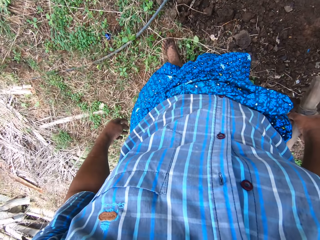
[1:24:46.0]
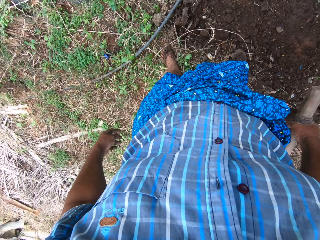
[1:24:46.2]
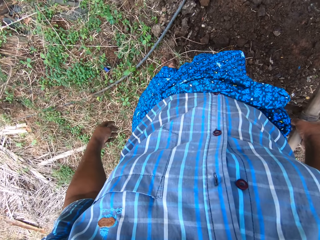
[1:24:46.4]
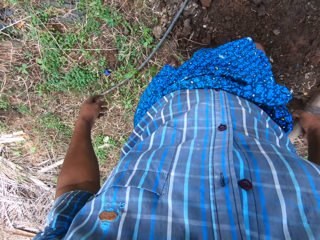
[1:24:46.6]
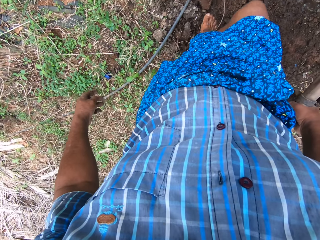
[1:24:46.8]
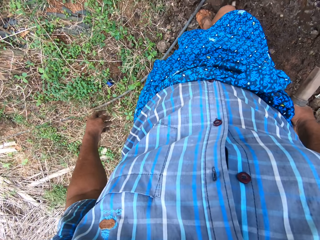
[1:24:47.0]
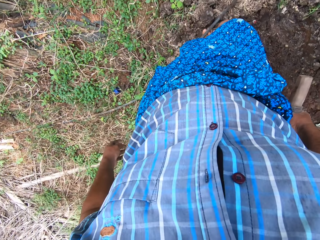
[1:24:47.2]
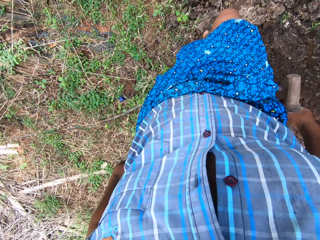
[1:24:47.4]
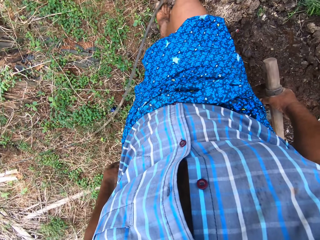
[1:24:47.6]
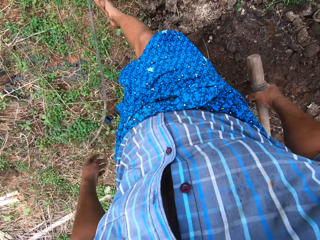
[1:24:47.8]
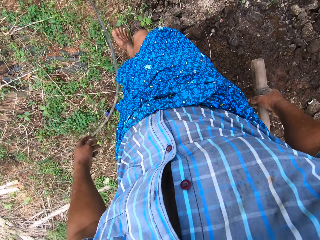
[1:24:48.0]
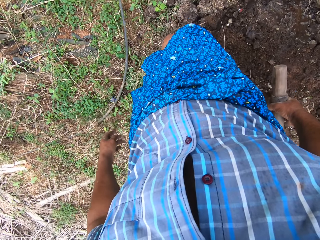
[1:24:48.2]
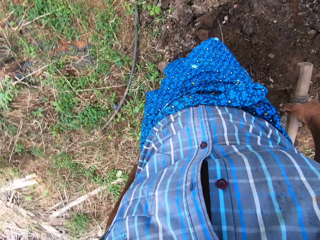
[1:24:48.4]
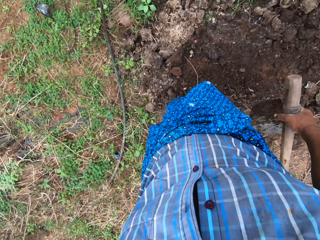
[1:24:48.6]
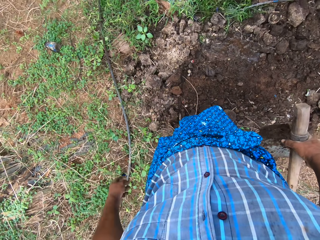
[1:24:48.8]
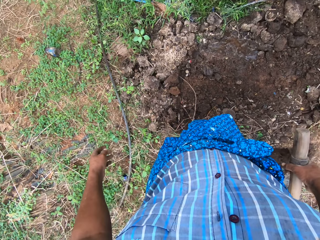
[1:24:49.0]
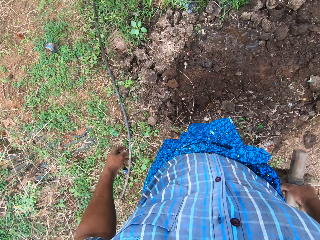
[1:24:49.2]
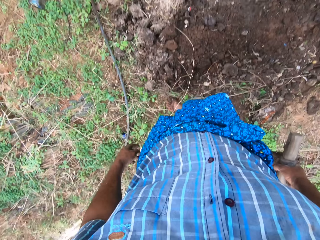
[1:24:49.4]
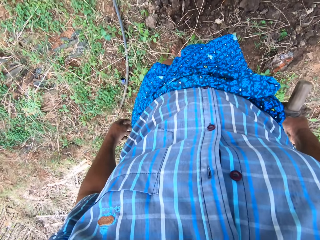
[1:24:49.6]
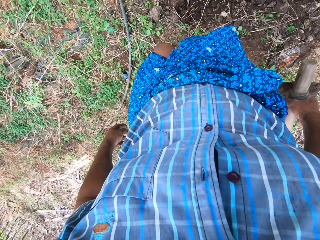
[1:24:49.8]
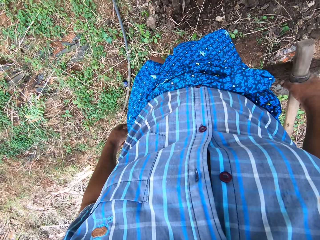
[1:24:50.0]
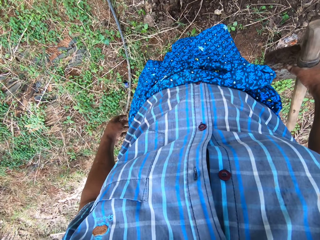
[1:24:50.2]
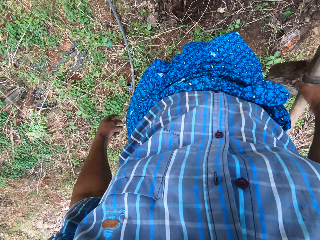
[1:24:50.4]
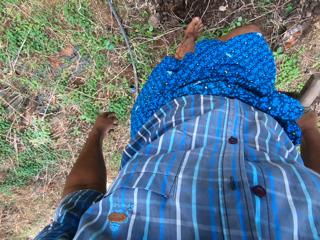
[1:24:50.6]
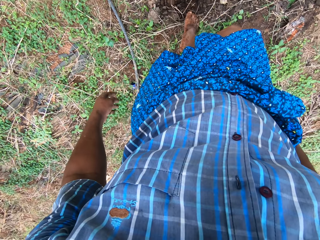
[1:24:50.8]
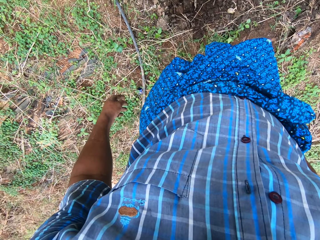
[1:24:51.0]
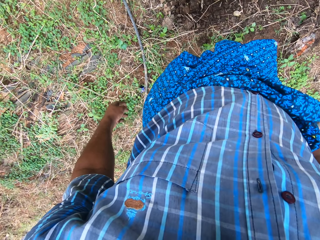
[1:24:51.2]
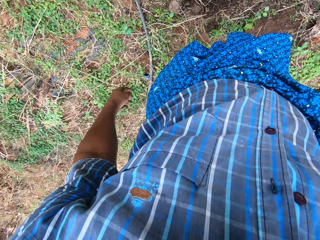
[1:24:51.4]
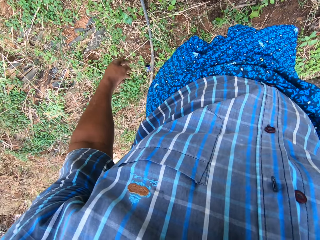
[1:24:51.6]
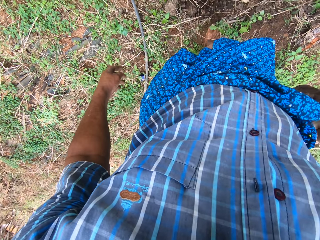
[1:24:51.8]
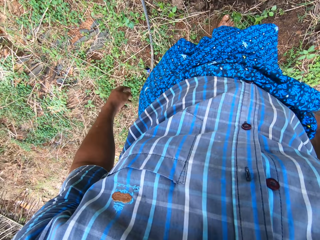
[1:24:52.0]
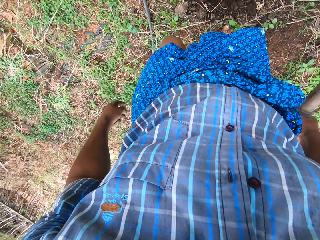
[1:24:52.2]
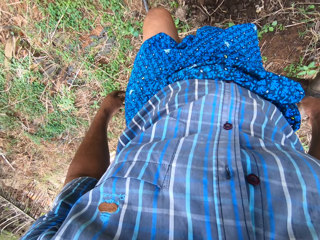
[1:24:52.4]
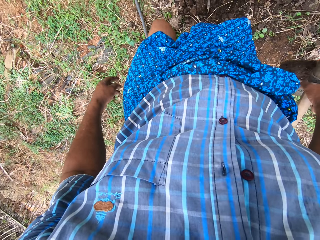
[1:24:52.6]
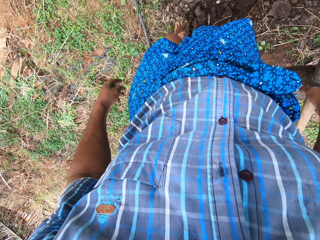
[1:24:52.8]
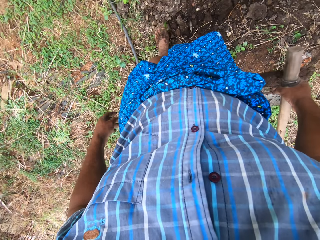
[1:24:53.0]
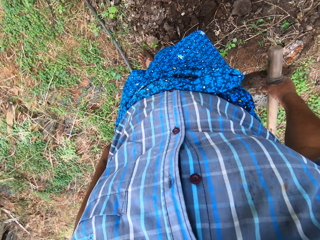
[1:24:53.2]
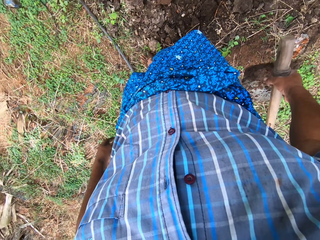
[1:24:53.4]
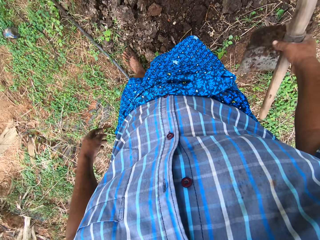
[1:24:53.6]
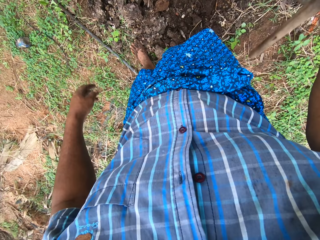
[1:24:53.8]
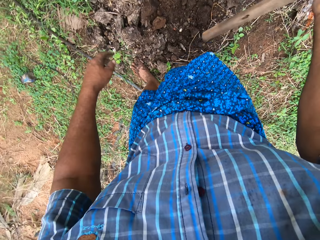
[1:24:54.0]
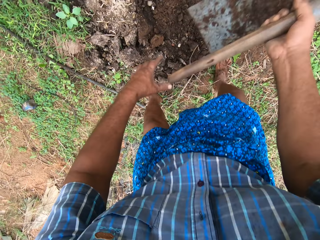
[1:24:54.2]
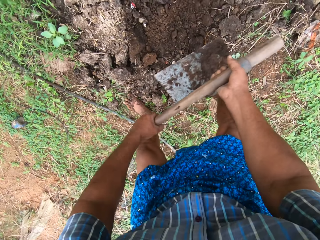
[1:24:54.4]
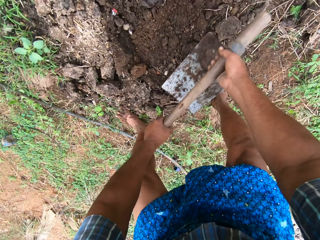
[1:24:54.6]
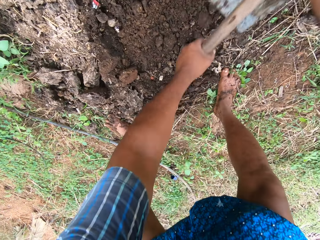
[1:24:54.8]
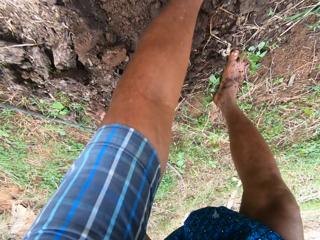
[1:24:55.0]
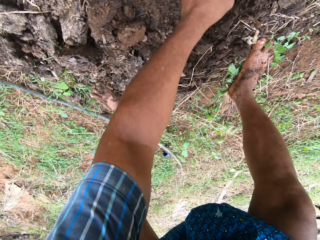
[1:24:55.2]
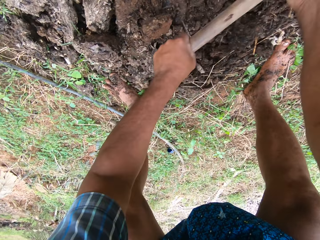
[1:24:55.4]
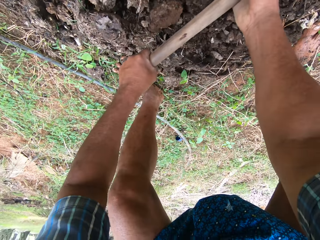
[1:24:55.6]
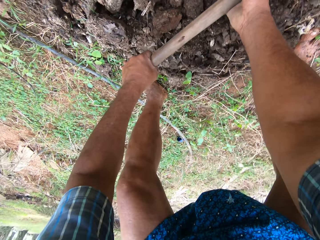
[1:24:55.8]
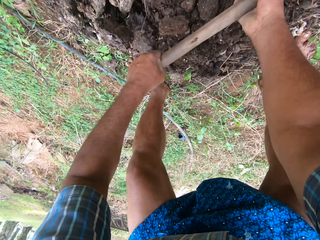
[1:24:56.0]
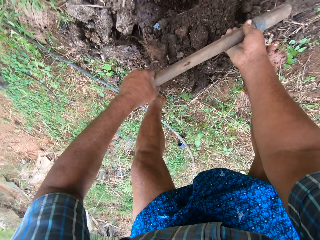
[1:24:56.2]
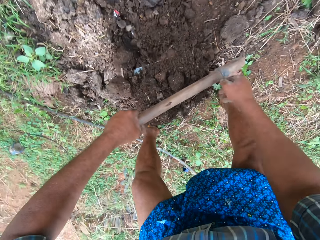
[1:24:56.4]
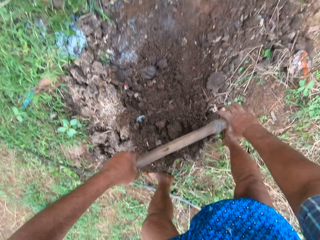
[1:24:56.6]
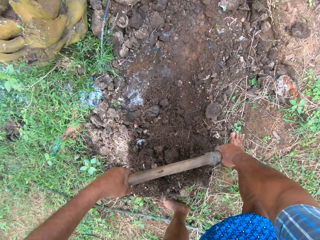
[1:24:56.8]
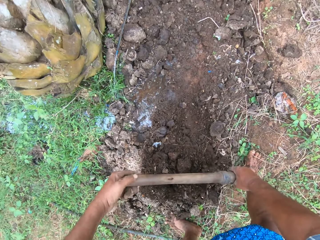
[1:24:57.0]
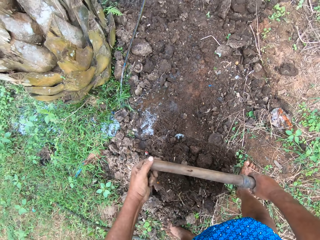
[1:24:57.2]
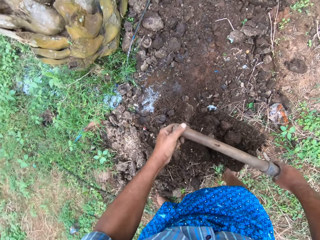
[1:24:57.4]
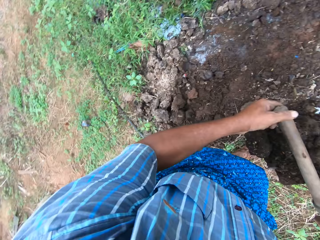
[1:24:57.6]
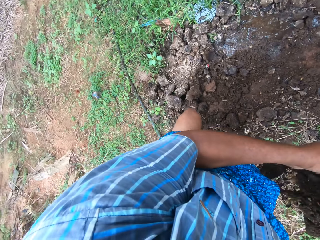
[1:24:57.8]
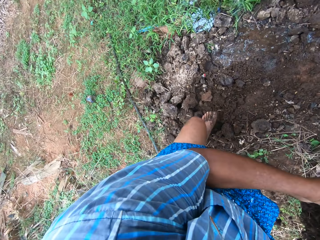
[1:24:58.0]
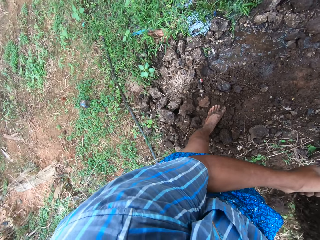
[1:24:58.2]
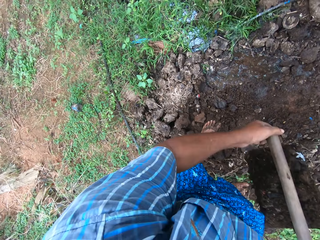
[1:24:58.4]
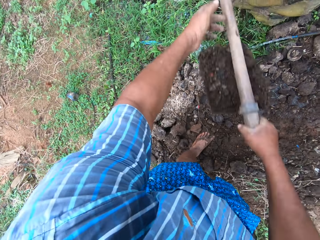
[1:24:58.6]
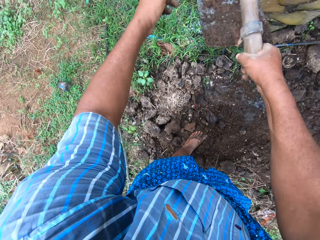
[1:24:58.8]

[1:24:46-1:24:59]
The camera wearer looks around the farm. He adjusts the pipe in front of the tree. He moves some steps on the ground, lifts the pipe with his leg, and pushes the pipe with his leg. He disperses the sand with his legs. He moves crumbs with his leg. He holds the digging hoe with both hands. He packs sand from the ground with the digging hoe. He throws the sand in the field stream in front of the tree.

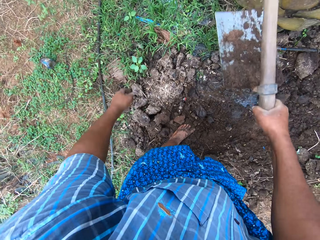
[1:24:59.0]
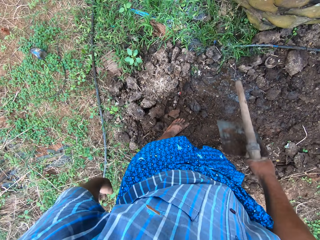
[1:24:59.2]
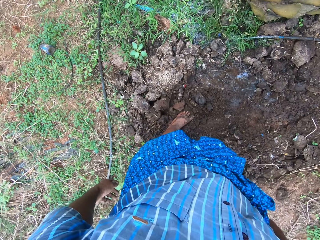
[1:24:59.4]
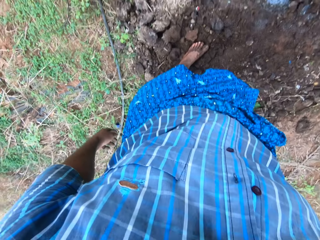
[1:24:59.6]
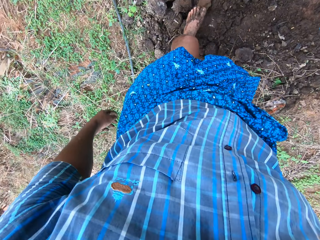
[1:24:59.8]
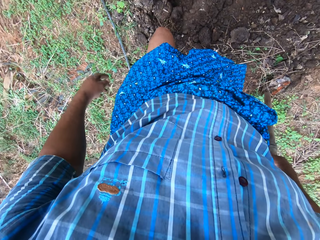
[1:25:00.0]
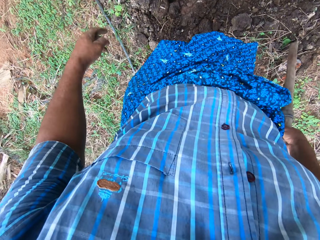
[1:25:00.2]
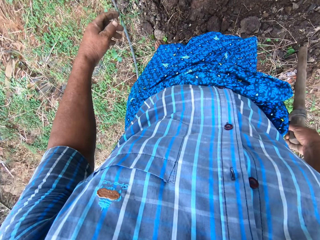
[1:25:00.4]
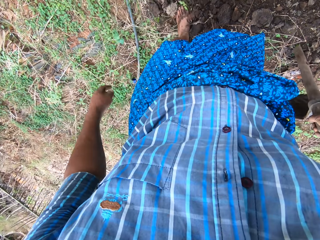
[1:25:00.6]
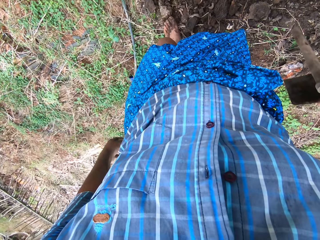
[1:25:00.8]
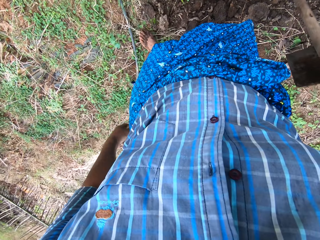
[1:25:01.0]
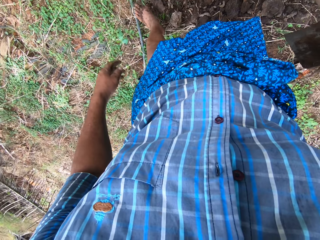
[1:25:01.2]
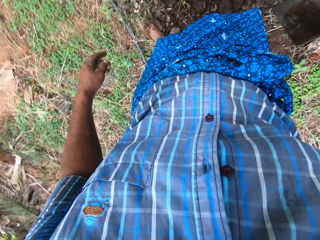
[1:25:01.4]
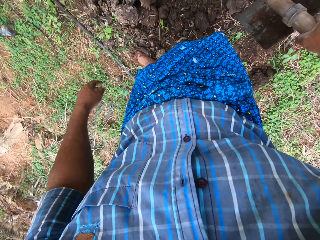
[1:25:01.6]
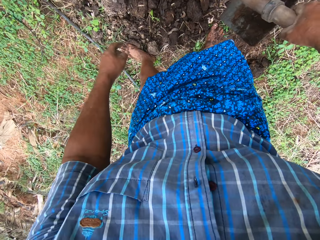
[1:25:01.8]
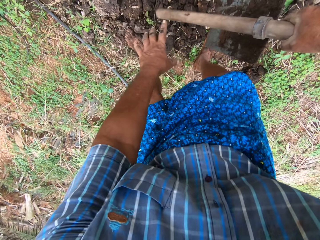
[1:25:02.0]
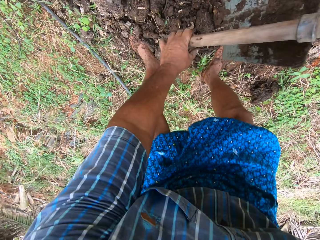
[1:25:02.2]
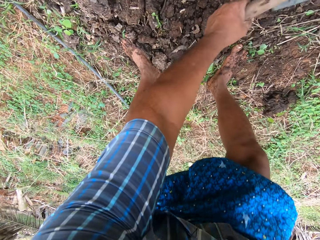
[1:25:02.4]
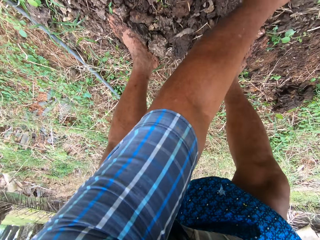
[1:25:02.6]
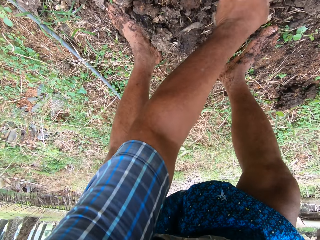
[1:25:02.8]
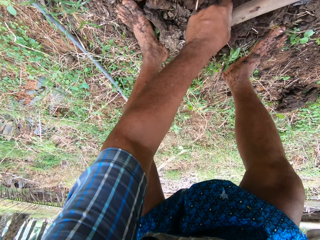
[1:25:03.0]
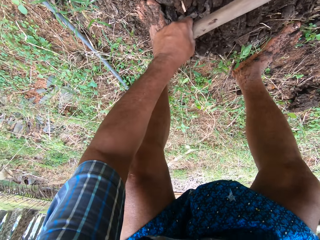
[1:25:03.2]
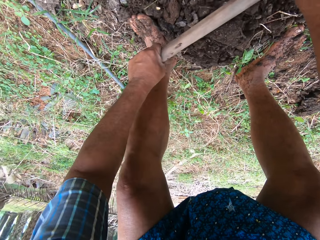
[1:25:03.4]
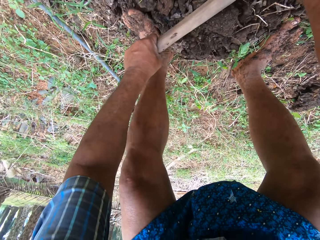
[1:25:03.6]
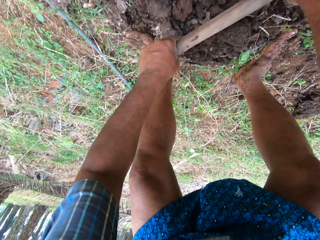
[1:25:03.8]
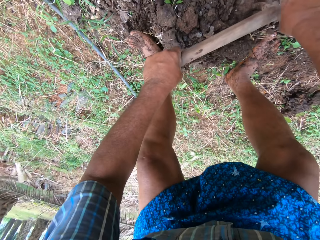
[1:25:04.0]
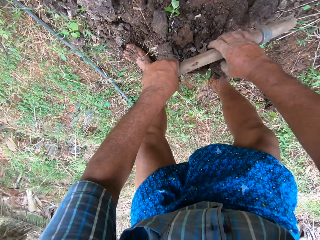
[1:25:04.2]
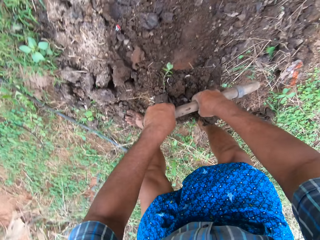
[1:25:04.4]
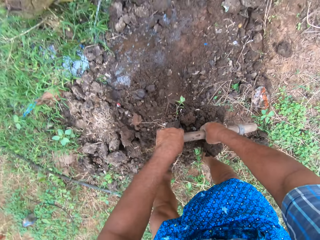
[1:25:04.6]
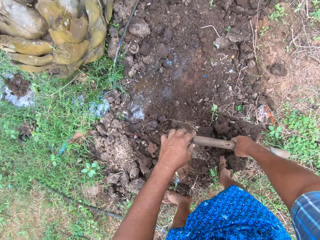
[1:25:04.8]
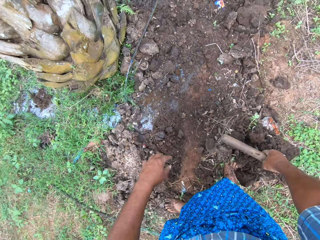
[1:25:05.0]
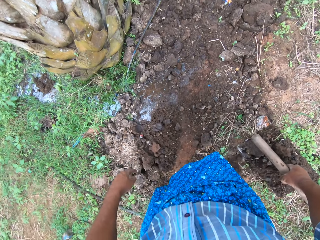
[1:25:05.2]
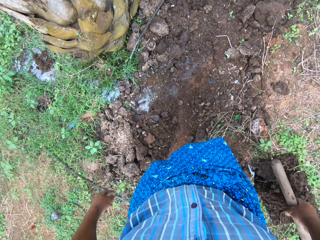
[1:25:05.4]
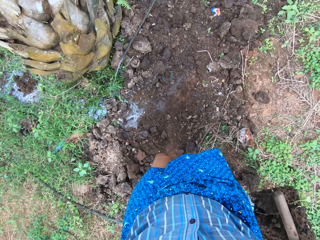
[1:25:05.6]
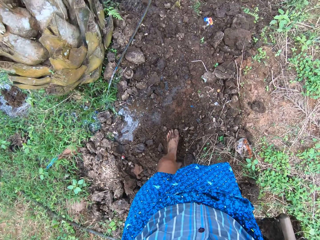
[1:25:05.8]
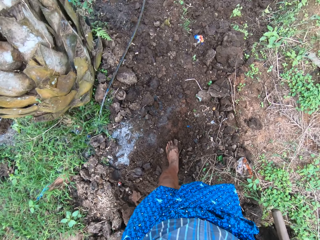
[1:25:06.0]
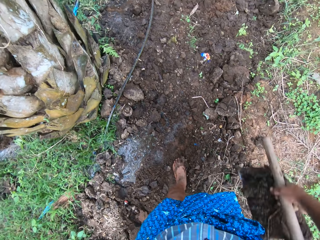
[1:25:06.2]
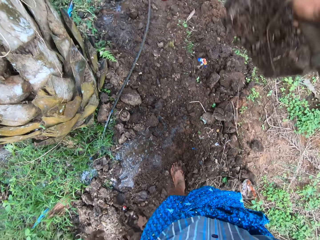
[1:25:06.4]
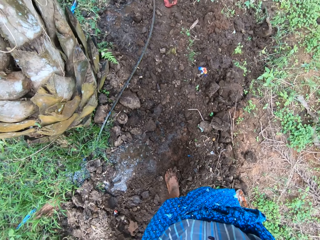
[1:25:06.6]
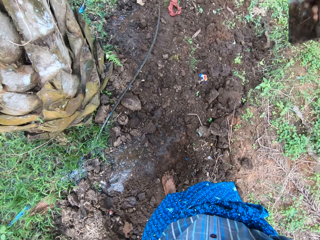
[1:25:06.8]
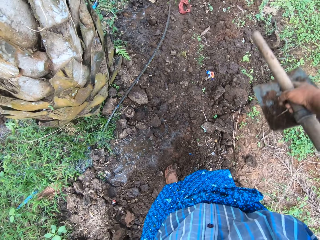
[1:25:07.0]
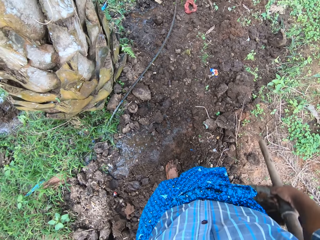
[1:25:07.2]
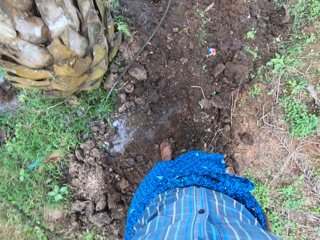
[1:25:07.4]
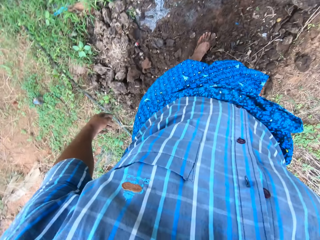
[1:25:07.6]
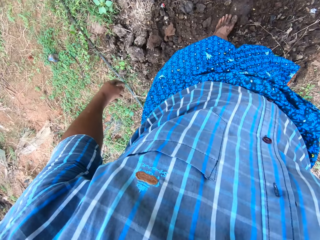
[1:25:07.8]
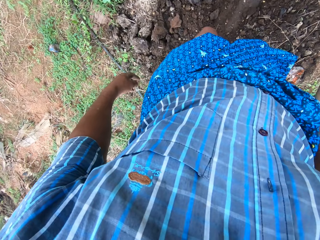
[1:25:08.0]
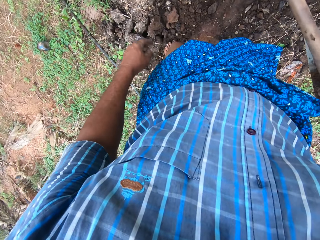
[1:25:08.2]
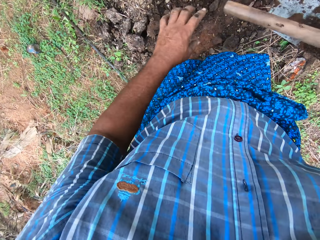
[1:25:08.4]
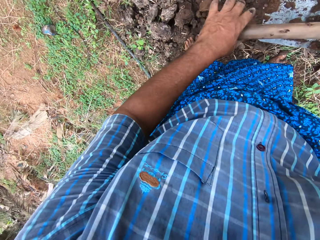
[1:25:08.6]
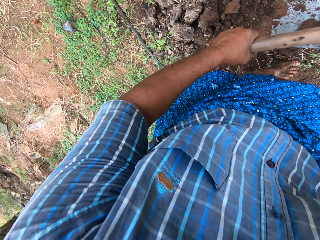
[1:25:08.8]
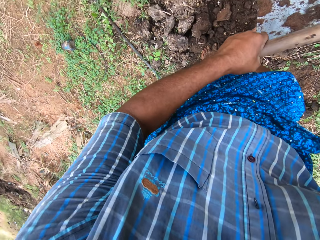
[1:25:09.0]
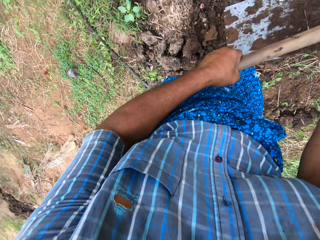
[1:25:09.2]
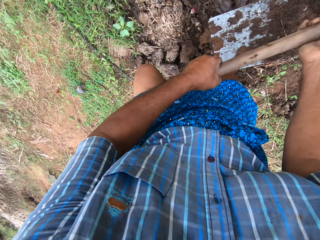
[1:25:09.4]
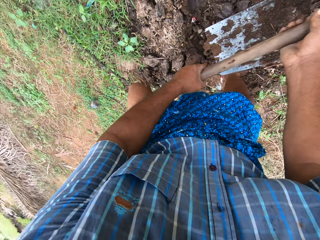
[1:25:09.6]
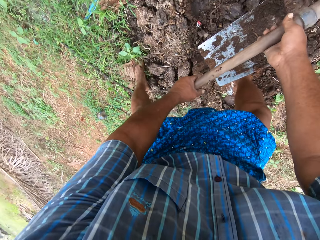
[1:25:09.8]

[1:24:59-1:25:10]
The camera wearer pushes the sand with his left leg. He holds the digging hoe with both hands. He packs sand from the ground with the digging hoe. He throws the sand from the hoe in the field stream at the back of the tree. He holds the digging hoe with both hands. He passes the hoe to the left hand.
